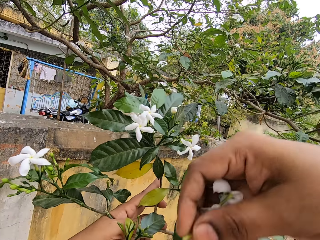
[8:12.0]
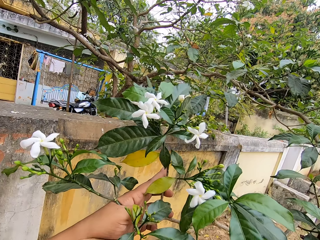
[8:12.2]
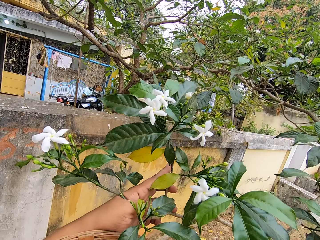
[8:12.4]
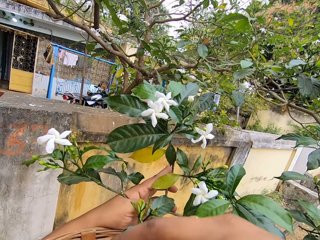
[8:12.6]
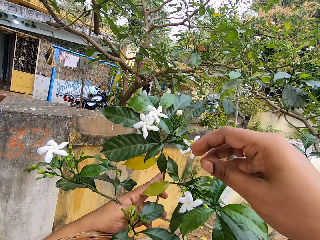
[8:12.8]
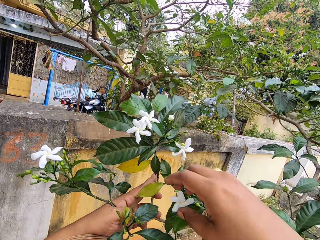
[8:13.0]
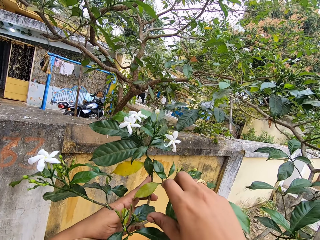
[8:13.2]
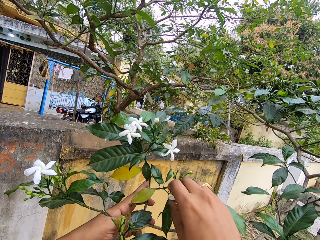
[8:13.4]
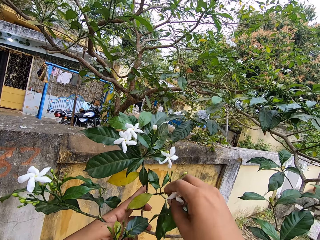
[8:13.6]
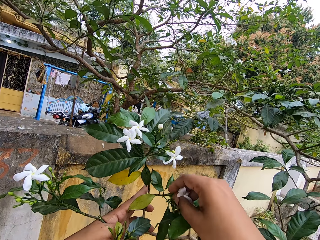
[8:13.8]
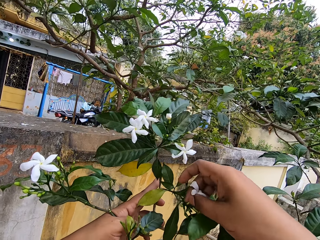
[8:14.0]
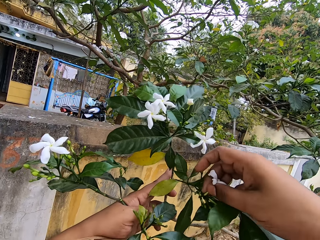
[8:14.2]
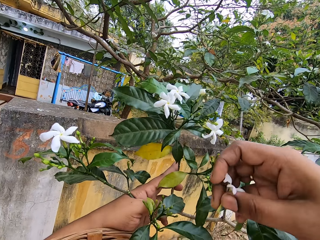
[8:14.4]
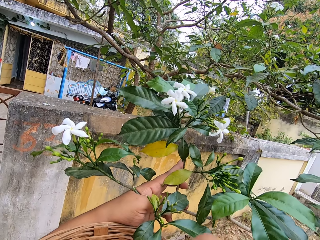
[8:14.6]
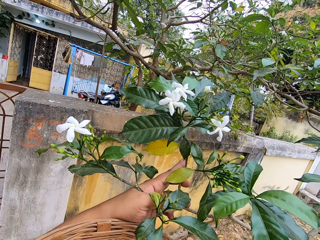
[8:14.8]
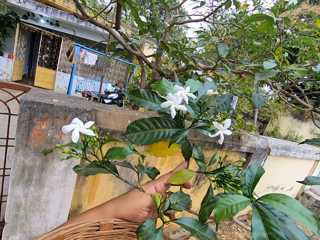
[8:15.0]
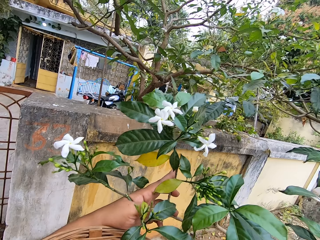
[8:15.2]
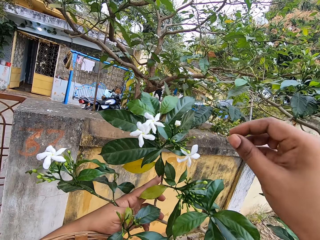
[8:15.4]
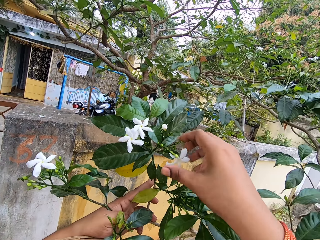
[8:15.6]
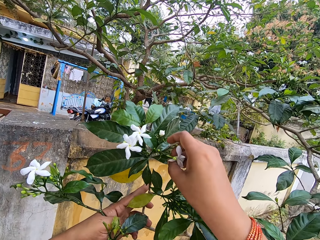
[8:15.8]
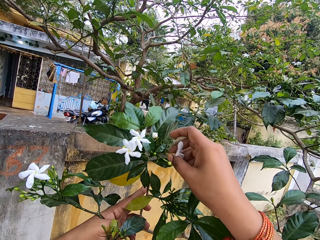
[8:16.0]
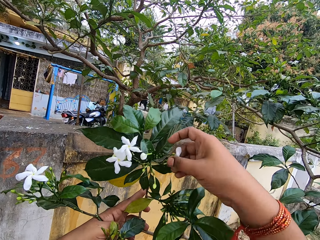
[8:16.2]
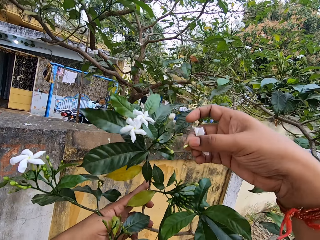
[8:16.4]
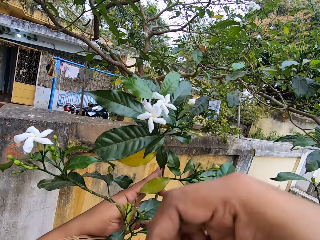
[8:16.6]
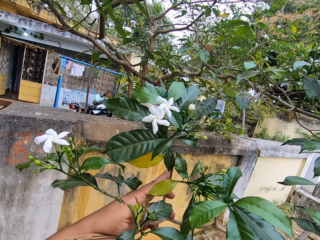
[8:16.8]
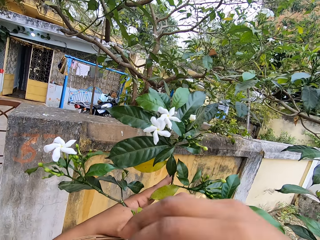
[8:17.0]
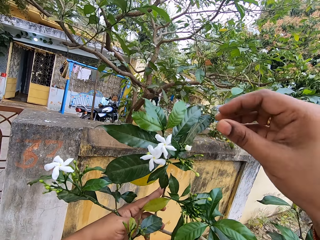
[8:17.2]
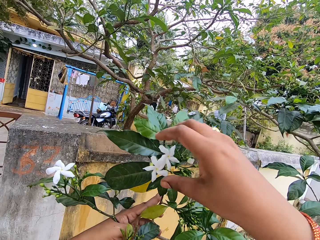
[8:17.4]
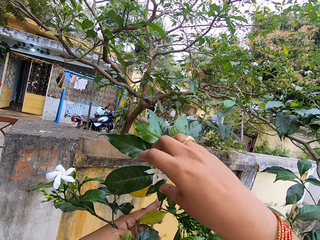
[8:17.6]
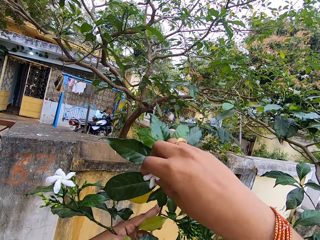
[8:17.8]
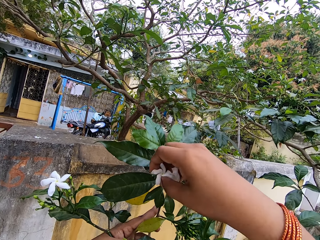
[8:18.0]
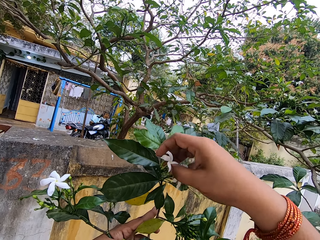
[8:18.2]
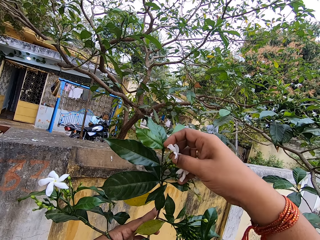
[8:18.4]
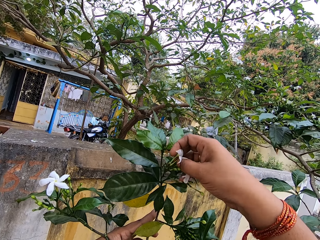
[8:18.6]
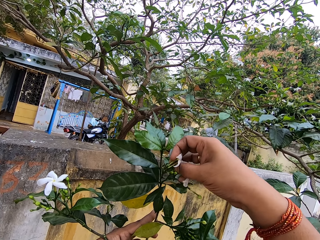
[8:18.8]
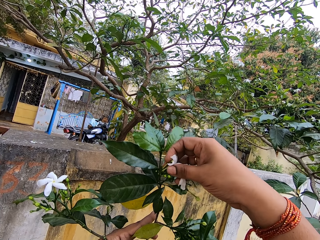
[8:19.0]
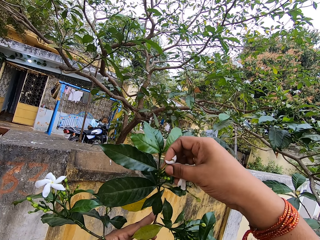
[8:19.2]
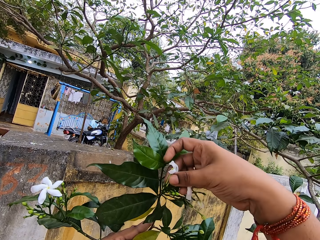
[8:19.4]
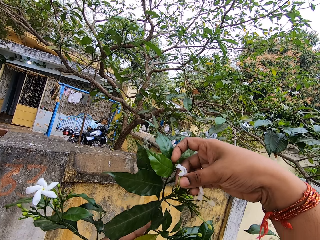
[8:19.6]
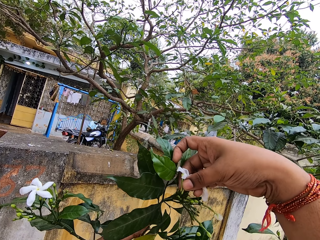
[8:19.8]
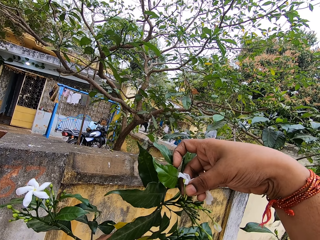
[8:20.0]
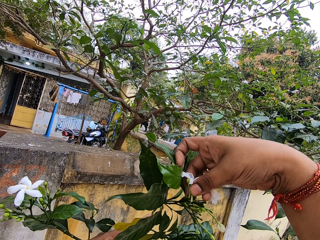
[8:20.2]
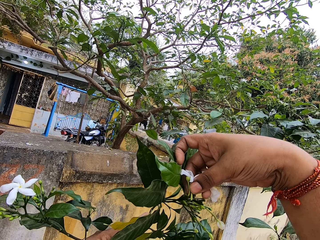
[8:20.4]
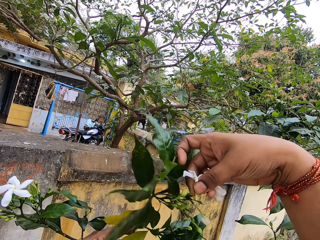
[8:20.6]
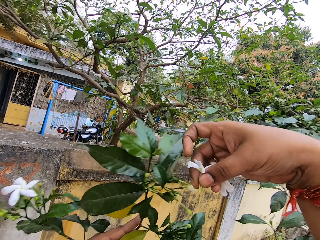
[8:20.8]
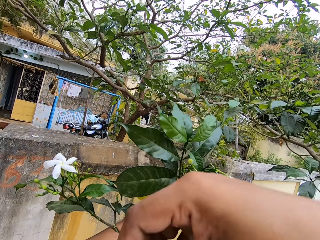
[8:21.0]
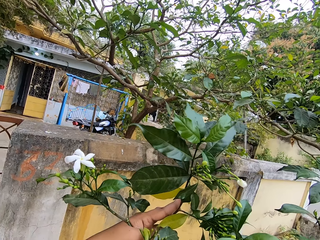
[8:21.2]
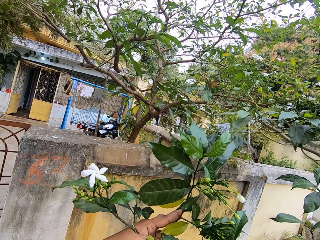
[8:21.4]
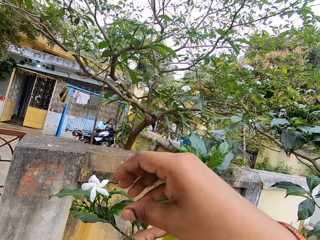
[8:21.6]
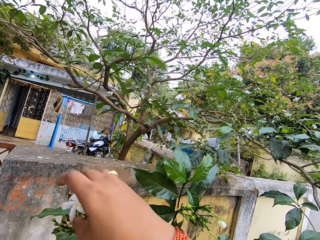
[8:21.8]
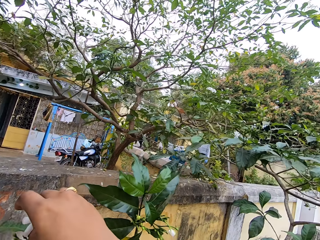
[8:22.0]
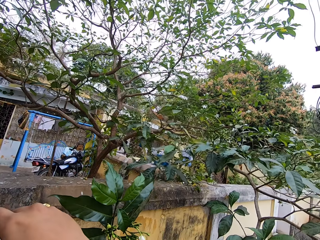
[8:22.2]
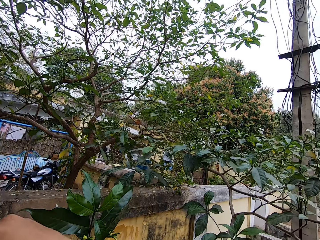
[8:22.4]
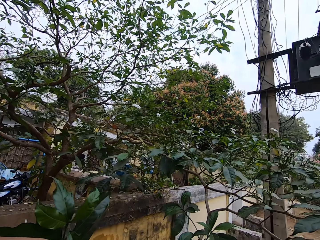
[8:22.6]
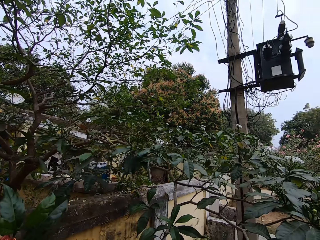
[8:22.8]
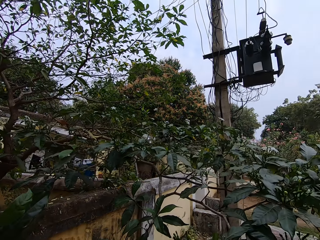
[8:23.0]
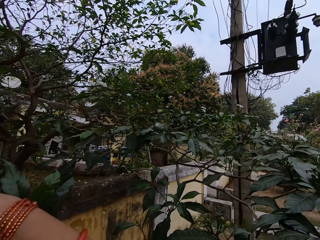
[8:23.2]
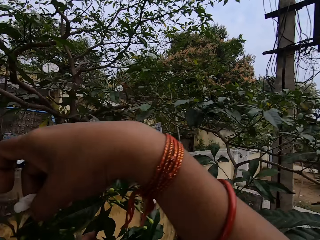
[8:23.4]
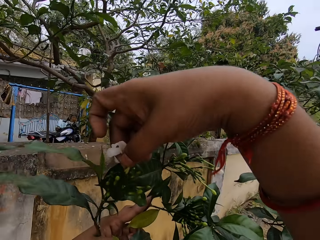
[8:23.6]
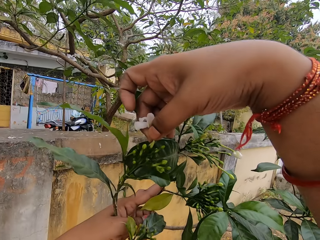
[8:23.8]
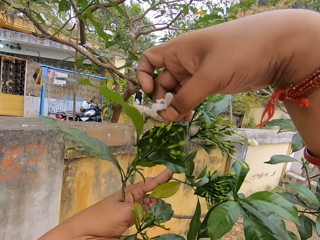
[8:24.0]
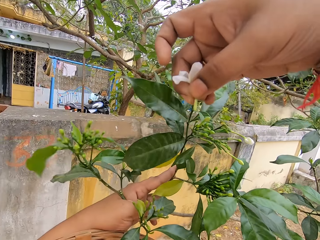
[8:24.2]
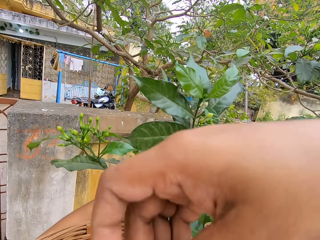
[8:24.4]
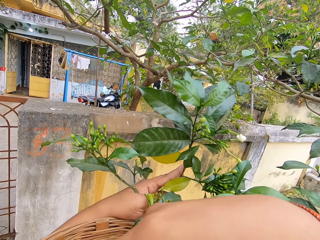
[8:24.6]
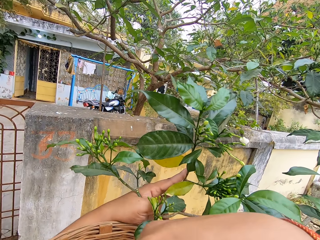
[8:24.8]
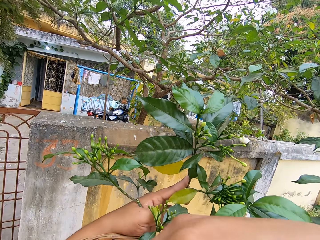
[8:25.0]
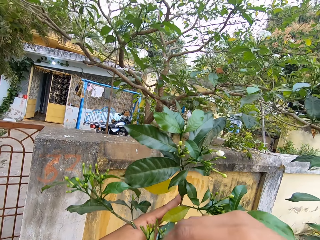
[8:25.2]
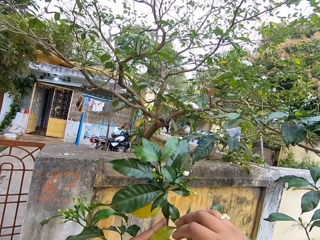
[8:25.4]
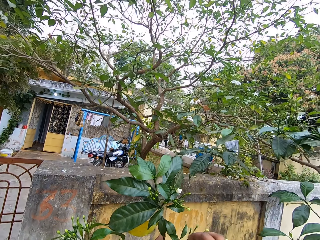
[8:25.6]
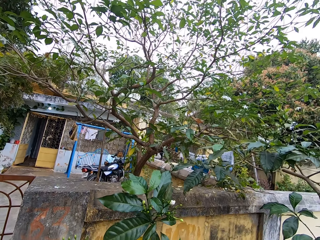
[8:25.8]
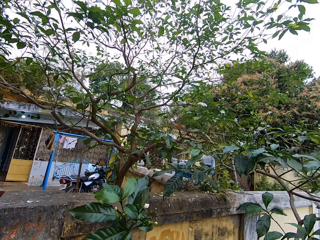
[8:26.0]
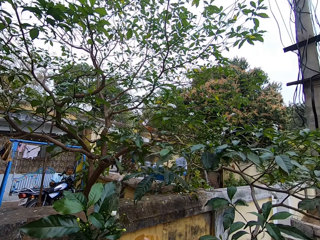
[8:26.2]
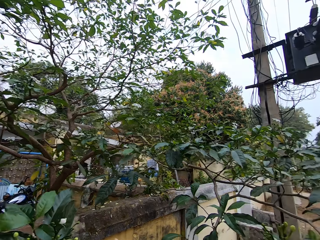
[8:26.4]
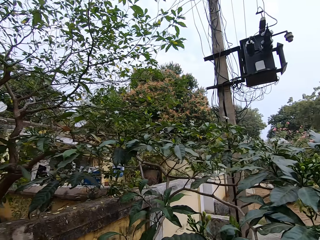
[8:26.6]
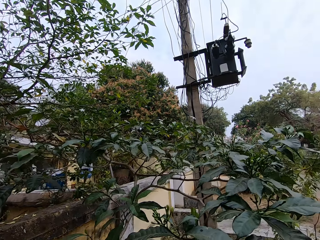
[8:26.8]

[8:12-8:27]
The camera wearer places the flowers in the basket. They touch the flower and pluck the flower. They place the flower in the basket. They touch the flower and pluck the flower. They place the flower in the basket. They touch the flowers and pluck the flowers. They place the flowers in the basket. They touch the flower and pluck the flower. They place the flower in the basket.

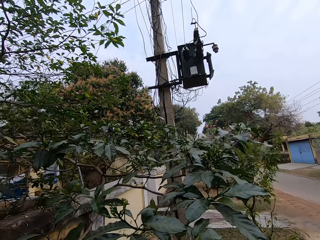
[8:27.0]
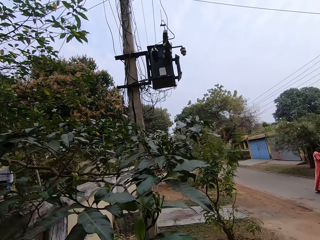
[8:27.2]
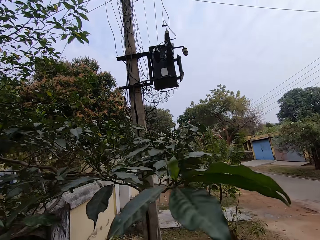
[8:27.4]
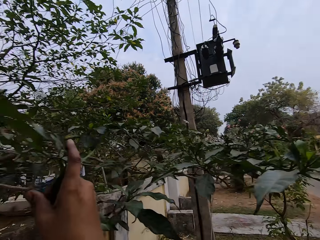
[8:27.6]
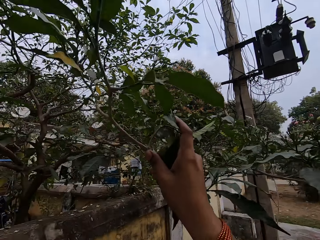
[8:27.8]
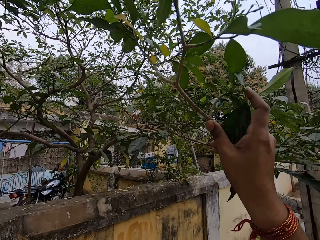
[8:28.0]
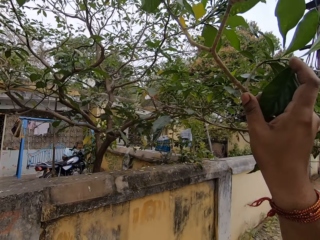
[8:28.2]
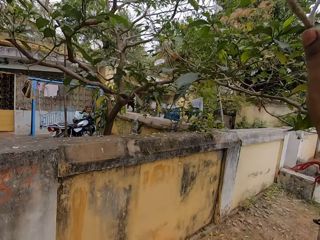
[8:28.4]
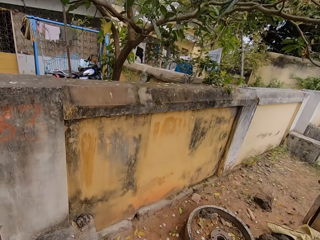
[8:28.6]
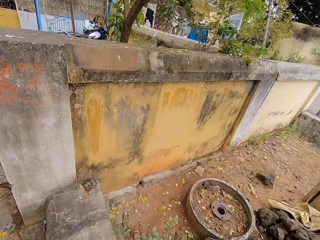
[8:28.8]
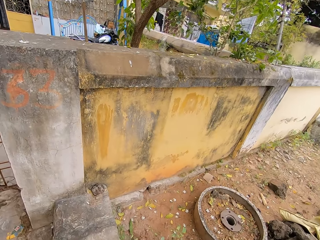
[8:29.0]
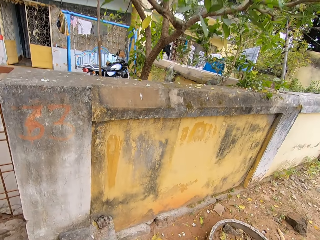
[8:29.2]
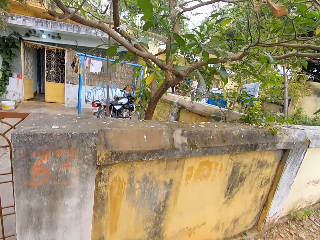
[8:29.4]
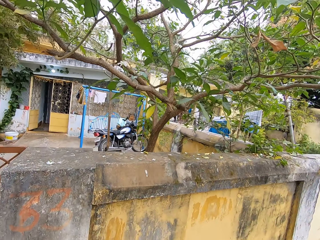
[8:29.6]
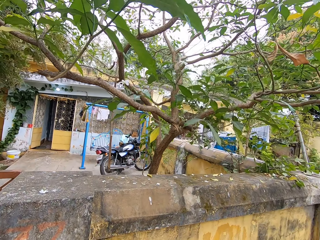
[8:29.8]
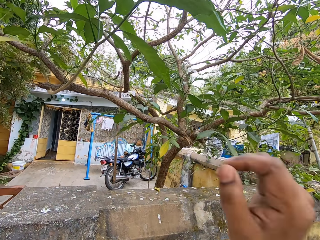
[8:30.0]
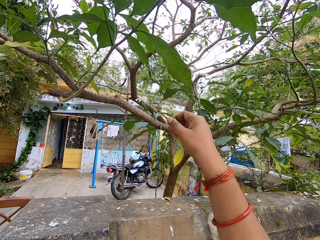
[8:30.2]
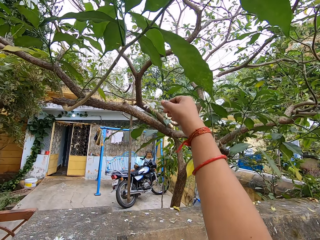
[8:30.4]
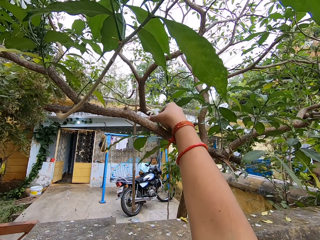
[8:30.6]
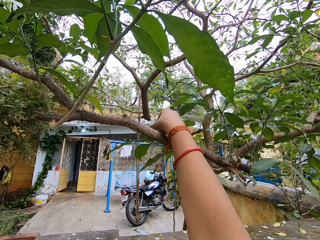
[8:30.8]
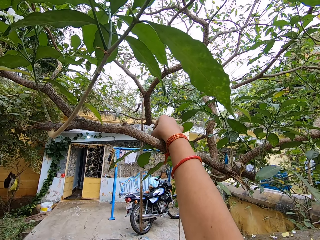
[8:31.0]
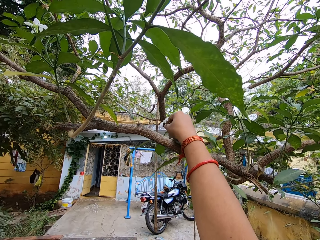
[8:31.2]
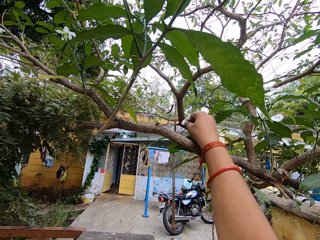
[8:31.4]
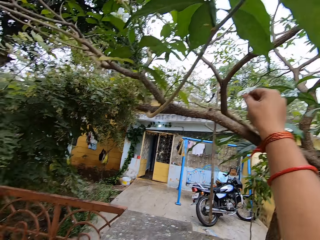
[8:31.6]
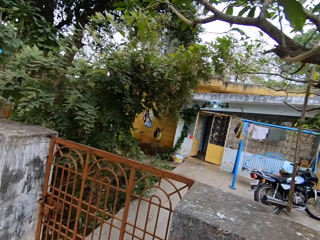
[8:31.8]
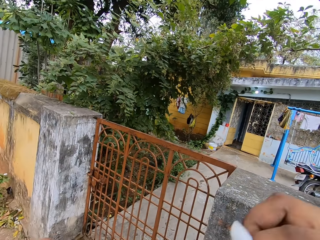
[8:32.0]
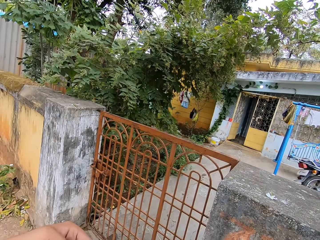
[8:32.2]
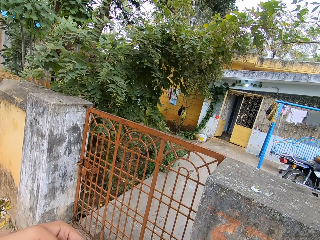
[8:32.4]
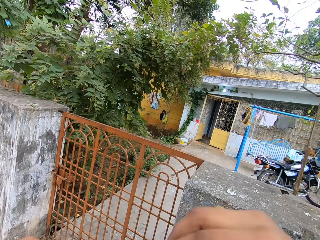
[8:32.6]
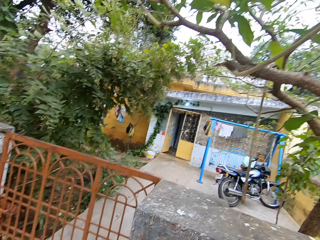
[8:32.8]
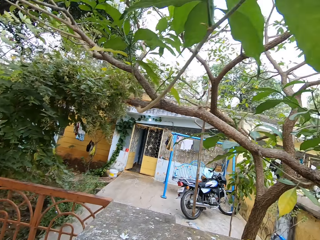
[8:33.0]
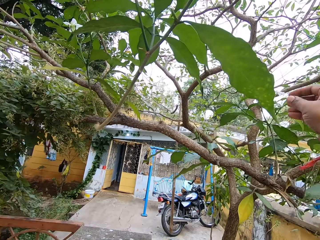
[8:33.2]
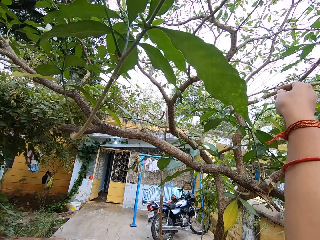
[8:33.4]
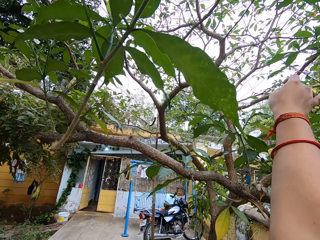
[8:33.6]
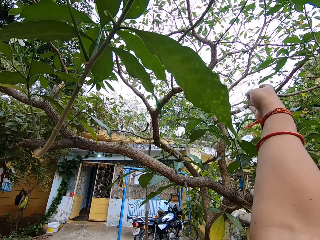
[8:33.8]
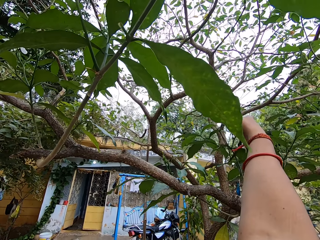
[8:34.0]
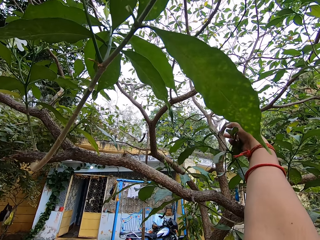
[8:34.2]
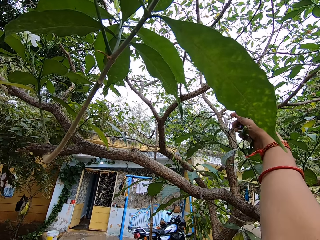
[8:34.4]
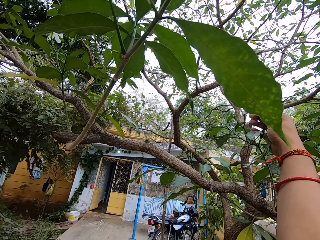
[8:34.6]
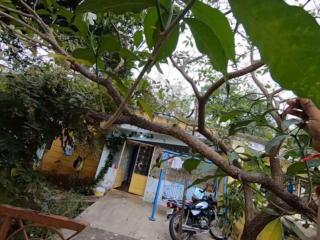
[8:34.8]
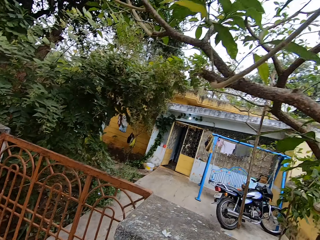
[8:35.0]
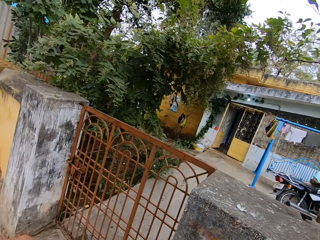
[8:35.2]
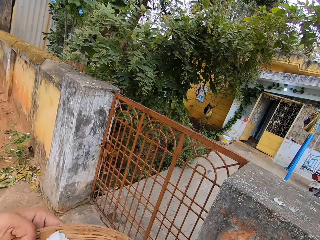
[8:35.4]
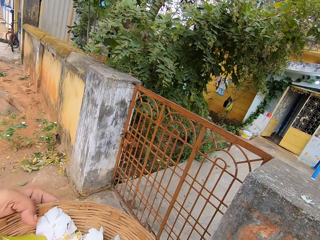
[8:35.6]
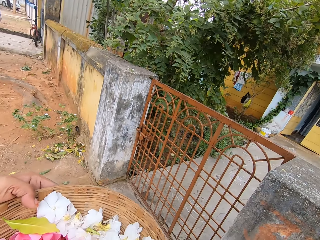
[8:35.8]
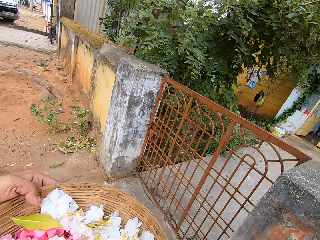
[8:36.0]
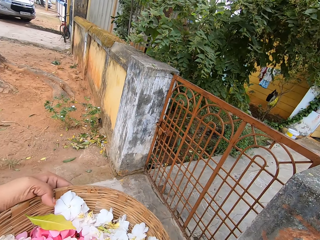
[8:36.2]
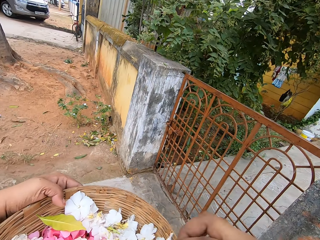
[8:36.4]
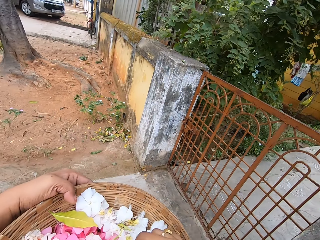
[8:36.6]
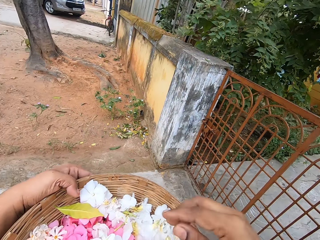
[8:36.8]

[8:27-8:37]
The camera wearer touches the flower and plucks the flower. They place the flower in the basket. They touch the flower and pluck the flower.
